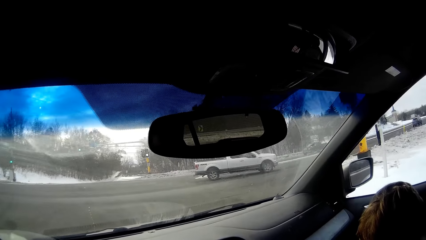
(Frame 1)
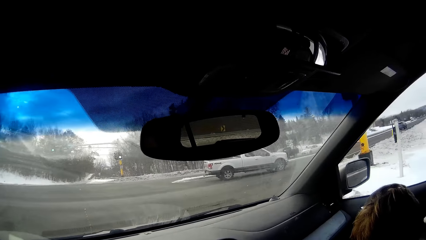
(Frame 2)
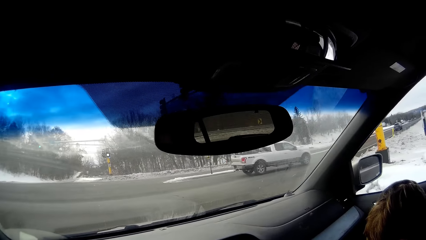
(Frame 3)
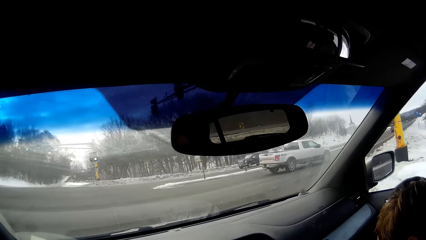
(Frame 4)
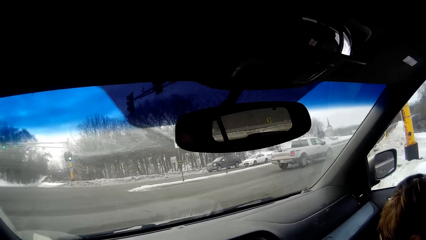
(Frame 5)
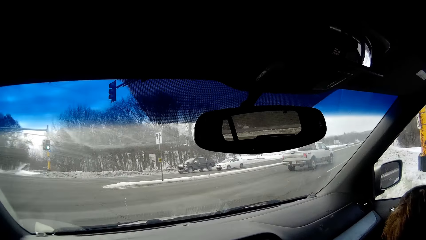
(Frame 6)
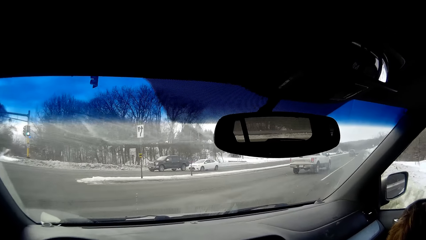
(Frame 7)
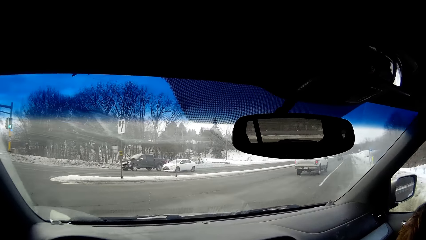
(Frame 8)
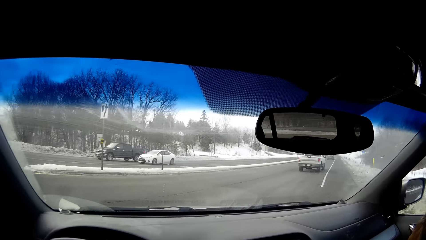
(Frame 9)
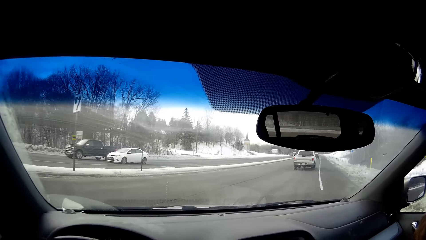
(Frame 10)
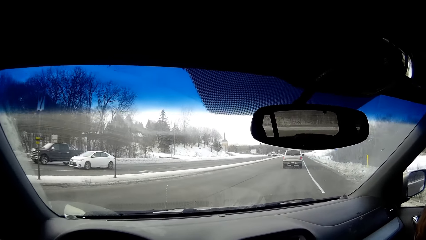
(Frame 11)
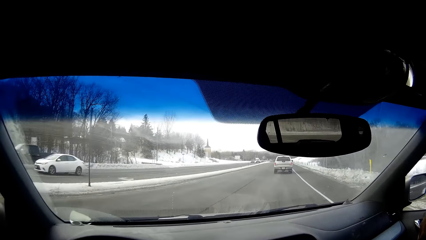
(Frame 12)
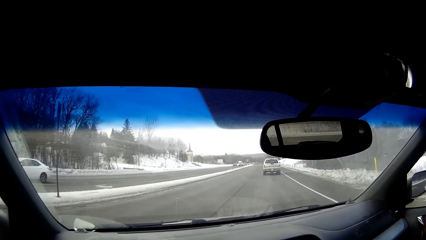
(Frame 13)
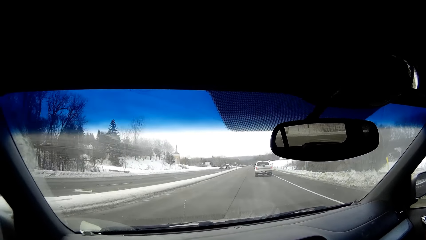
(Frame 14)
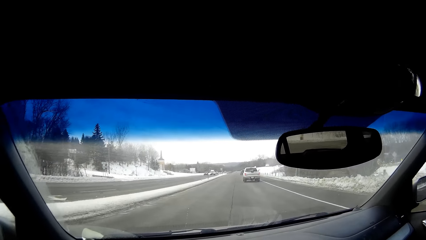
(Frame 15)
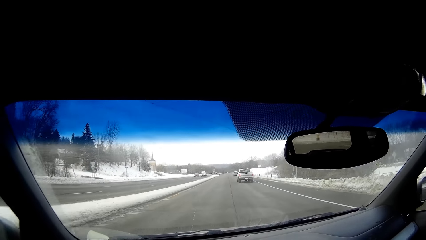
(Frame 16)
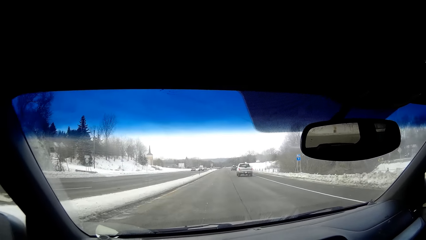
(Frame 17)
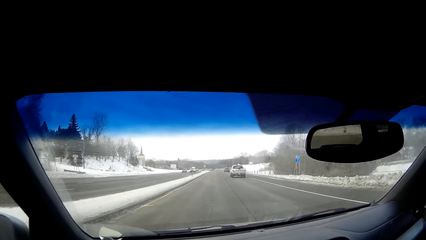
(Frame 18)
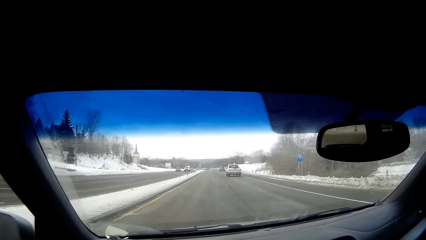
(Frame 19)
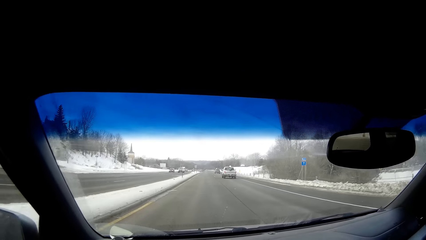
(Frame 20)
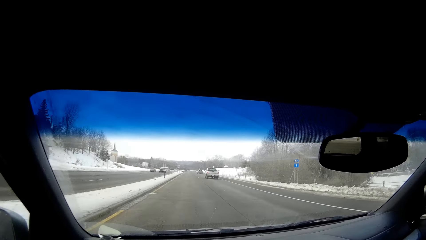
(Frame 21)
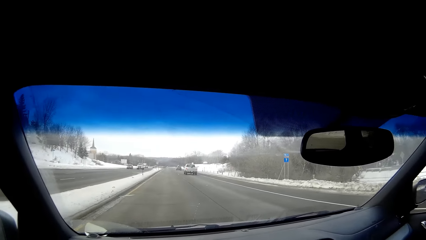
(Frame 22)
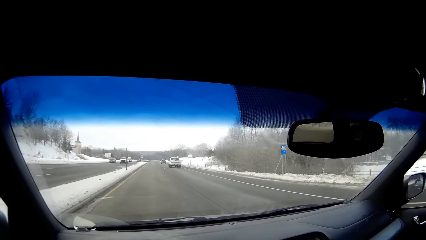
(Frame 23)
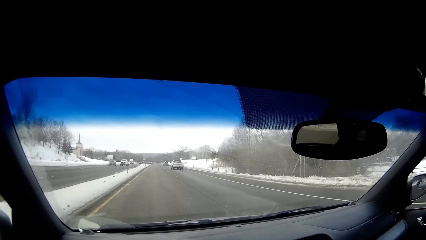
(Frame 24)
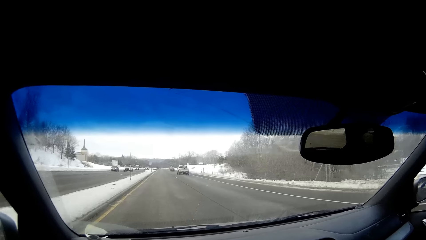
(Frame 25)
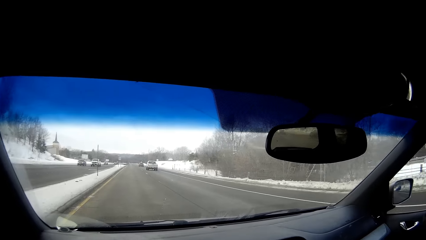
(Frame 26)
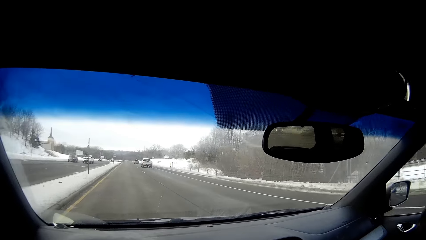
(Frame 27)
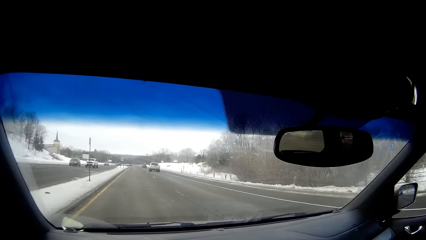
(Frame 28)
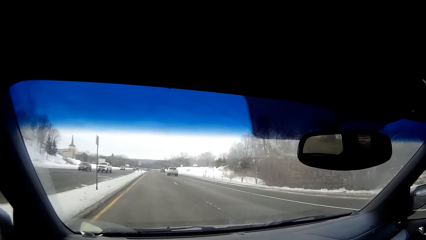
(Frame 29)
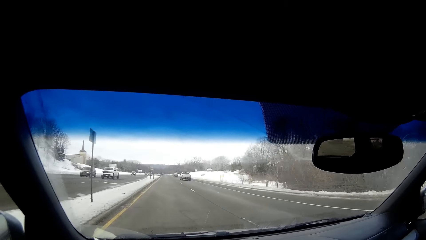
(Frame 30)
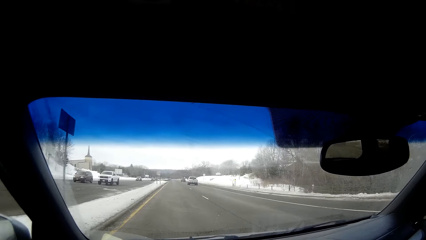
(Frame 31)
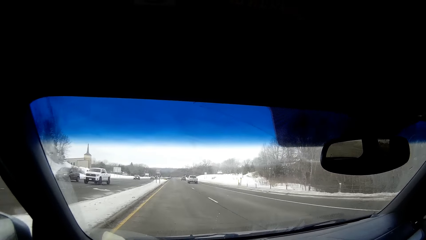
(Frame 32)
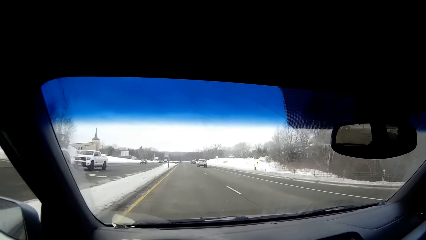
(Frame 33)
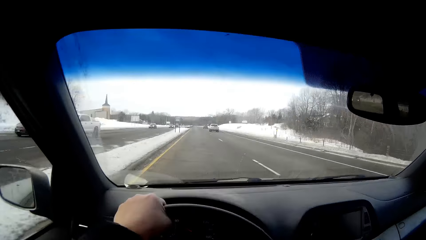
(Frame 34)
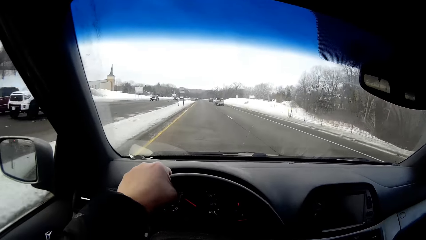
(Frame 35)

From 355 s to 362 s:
The camera wearer drives on the road. They turn right.

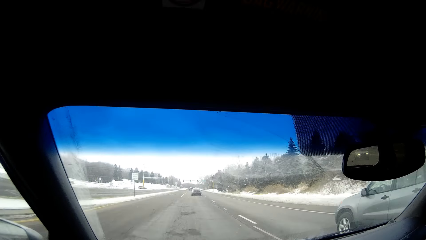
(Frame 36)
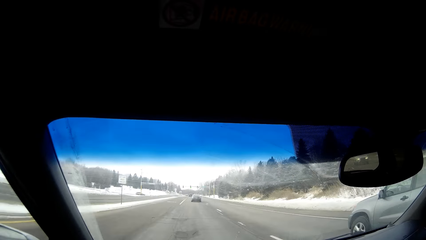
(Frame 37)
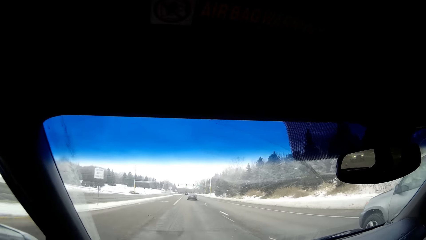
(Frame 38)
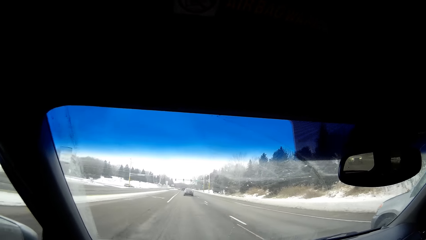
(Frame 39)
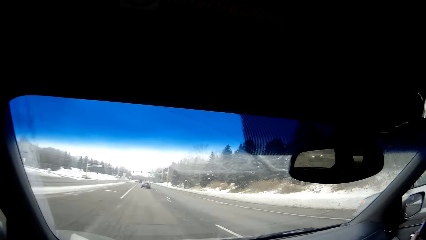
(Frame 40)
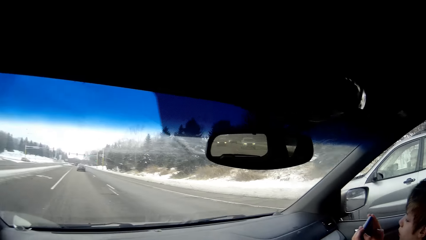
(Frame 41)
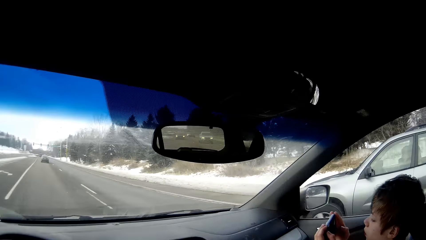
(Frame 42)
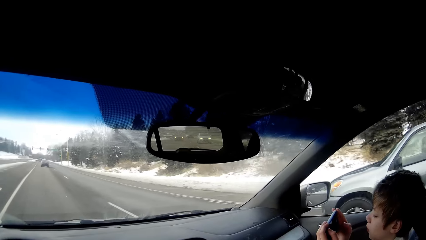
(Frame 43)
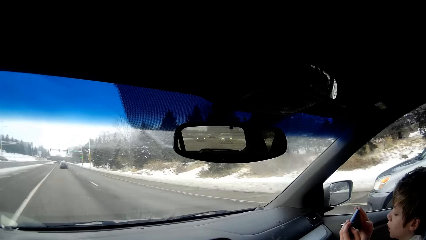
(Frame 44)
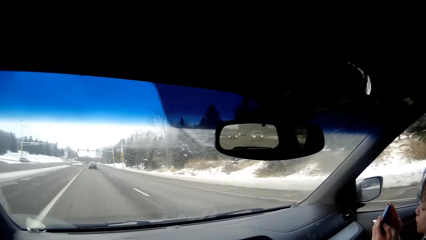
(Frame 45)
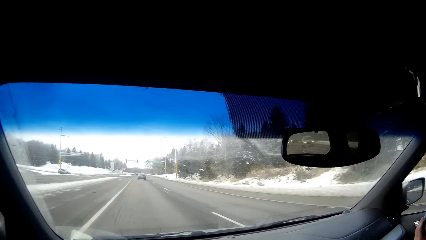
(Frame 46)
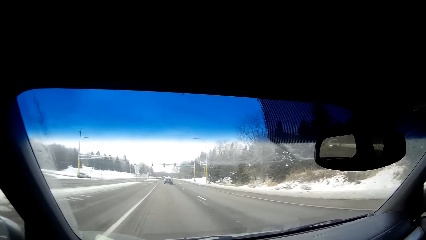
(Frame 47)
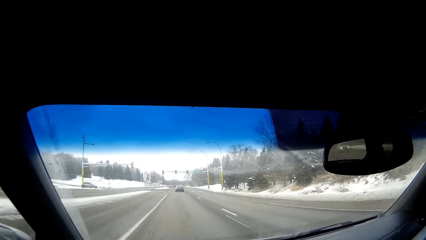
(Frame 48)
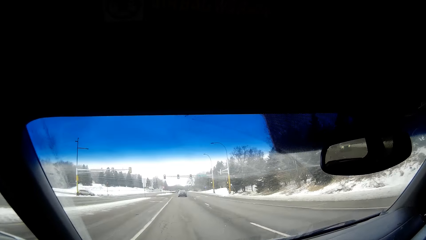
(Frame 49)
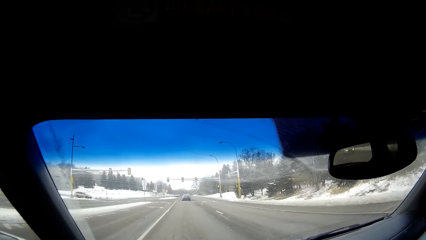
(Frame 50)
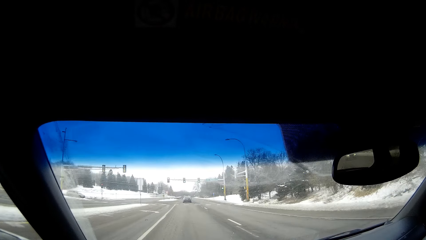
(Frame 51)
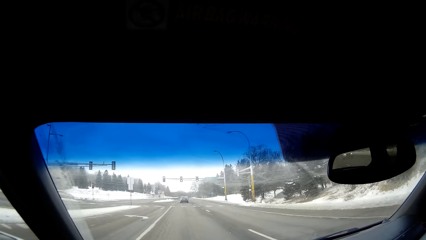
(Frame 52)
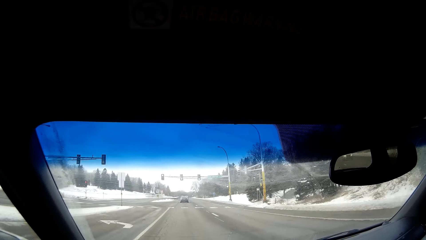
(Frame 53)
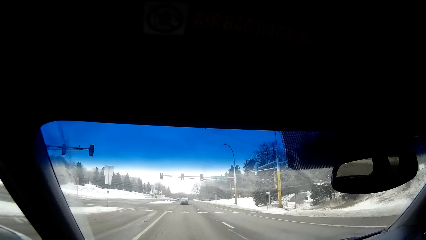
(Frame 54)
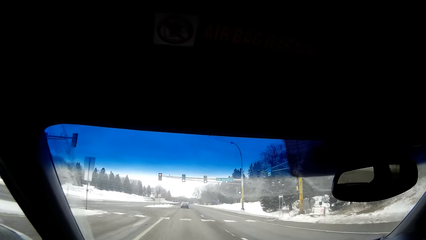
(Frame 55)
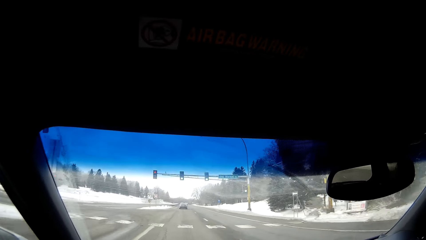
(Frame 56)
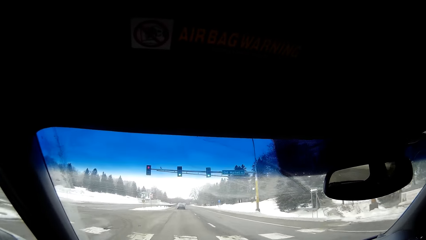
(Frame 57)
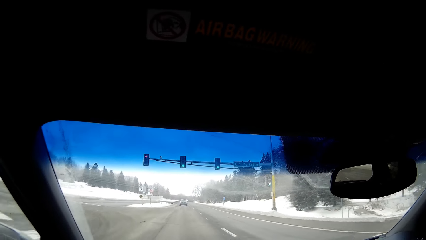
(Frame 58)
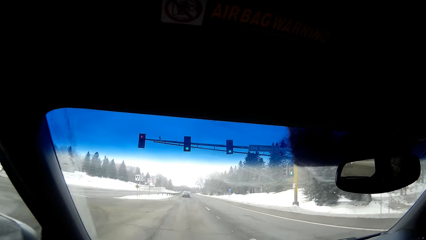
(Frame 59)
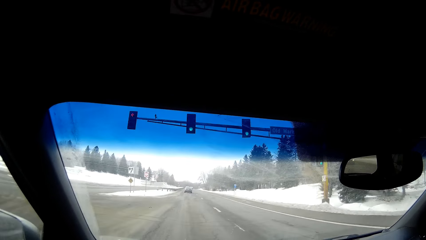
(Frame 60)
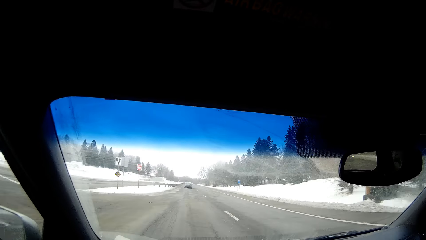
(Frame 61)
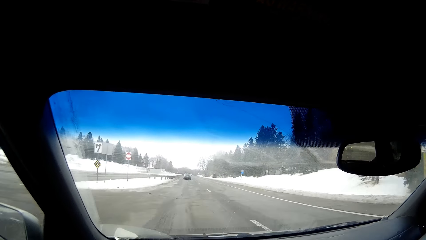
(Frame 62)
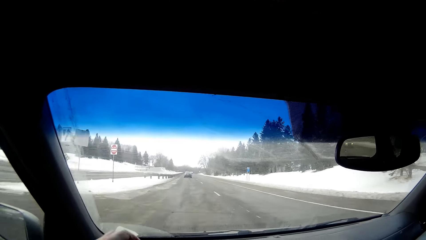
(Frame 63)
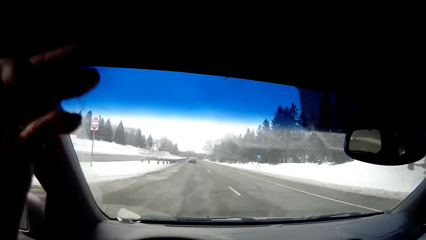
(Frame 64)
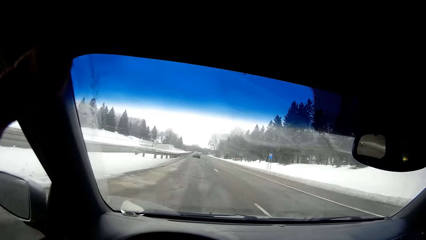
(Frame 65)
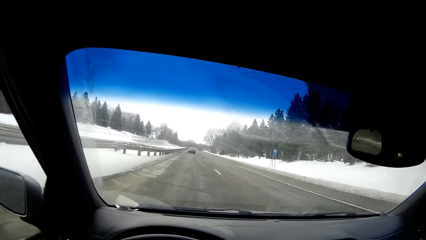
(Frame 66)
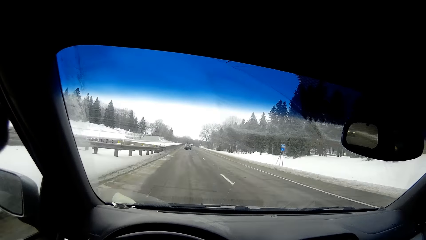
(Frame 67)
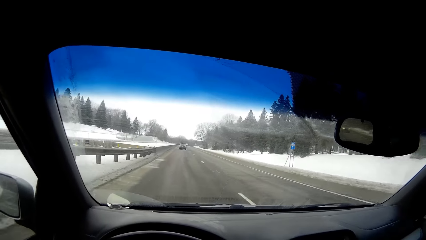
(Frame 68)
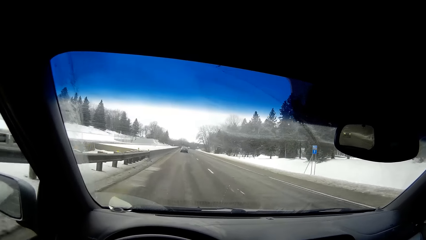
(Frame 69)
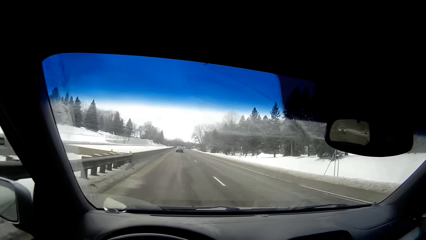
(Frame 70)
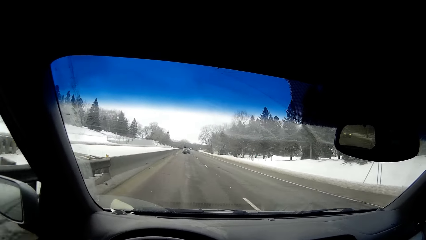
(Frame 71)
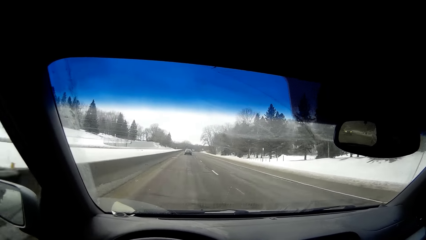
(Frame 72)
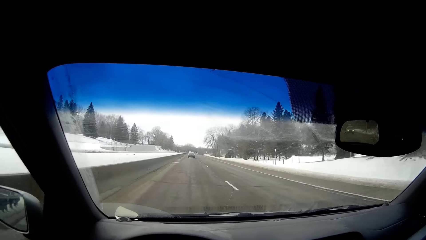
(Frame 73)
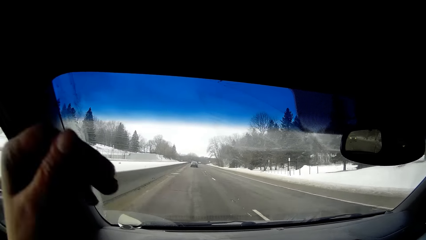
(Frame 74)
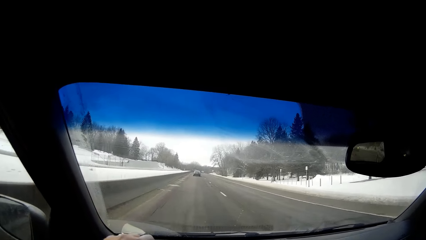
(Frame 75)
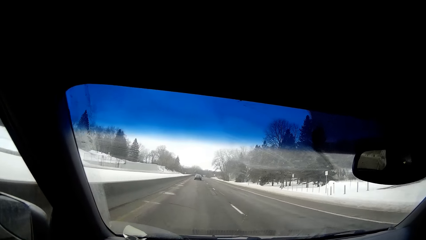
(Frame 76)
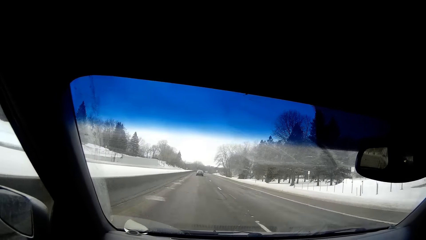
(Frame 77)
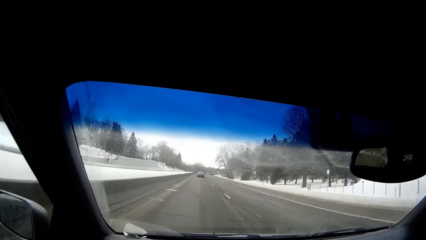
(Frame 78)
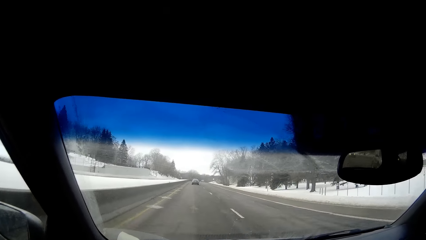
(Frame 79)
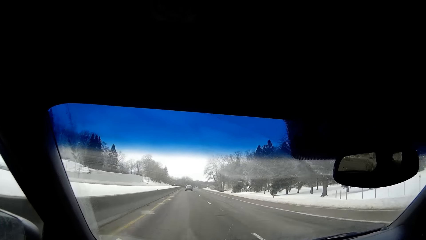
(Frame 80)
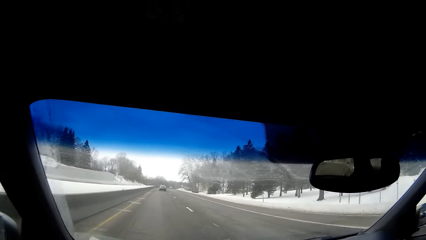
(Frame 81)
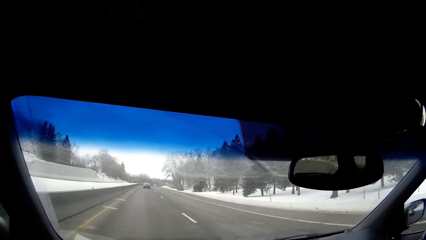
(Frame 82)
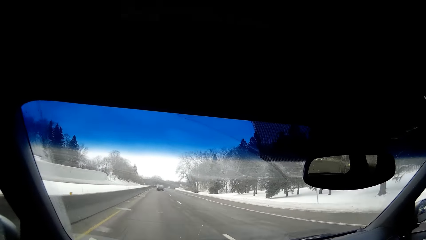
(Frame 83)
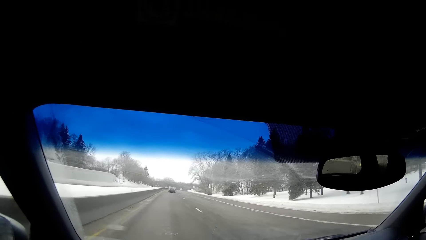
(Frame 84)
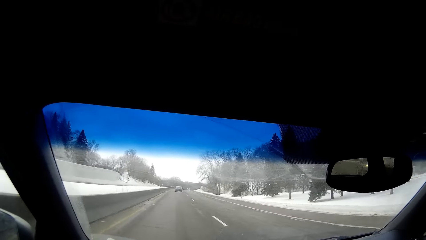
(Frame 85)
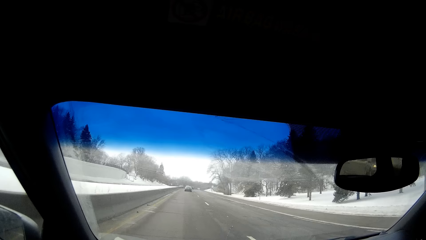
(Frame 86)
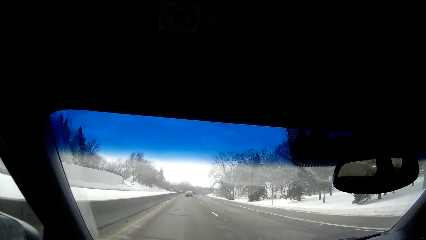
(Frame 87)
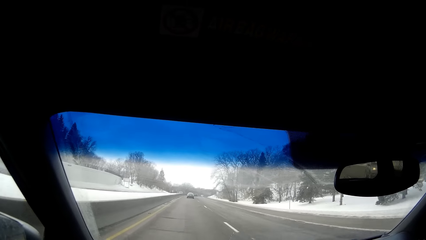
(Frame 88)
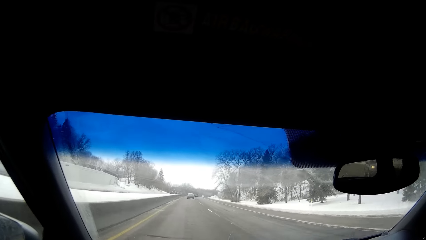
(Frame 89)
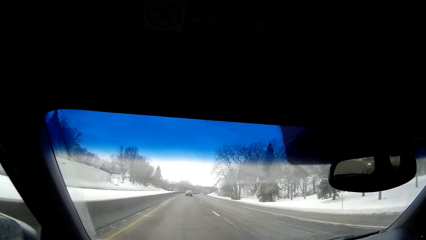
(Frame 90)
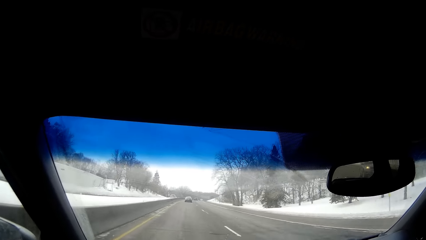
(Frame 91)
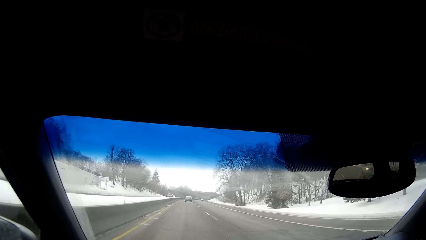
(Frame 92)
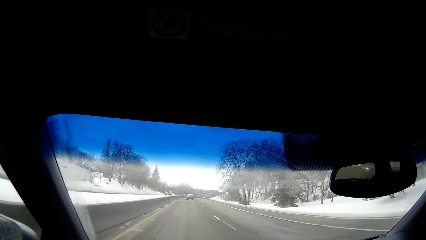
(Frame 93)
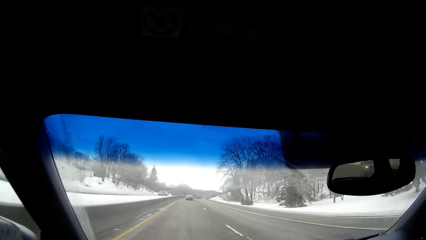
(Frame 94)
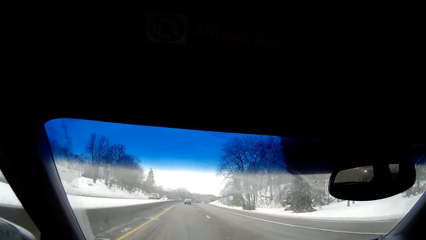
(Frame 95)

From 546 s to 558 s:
A person browses a phone. The camera wearer looks at the person. He drives on the road. He moves his left hand. He drives on the road. He scratches his head.
